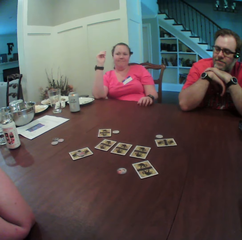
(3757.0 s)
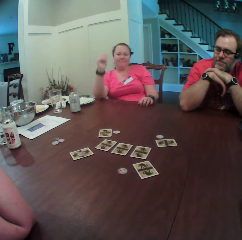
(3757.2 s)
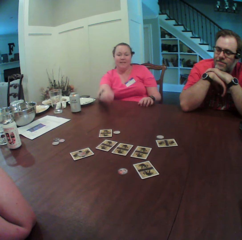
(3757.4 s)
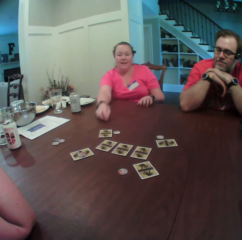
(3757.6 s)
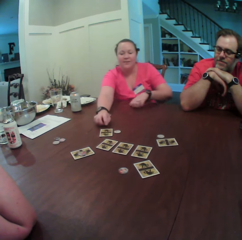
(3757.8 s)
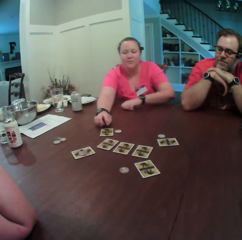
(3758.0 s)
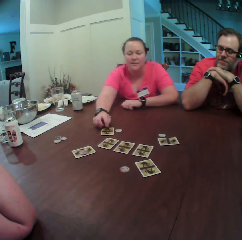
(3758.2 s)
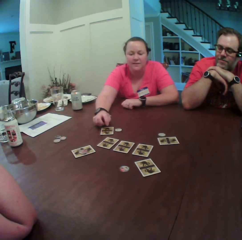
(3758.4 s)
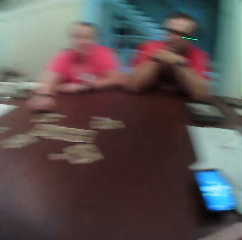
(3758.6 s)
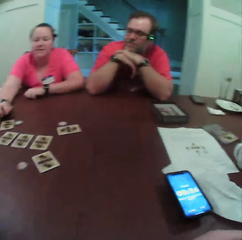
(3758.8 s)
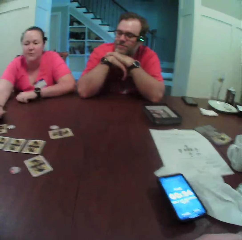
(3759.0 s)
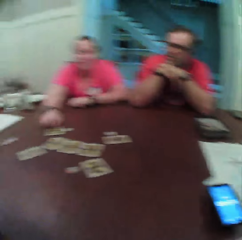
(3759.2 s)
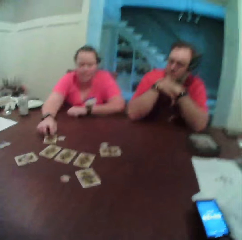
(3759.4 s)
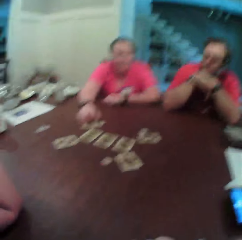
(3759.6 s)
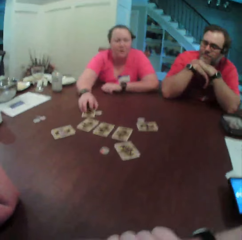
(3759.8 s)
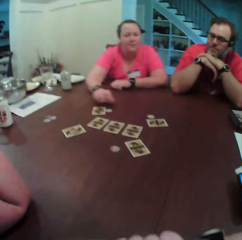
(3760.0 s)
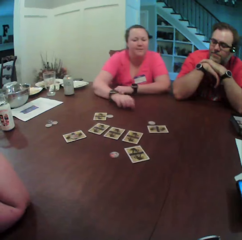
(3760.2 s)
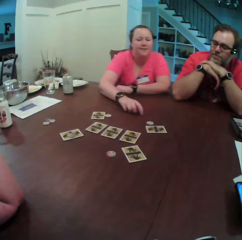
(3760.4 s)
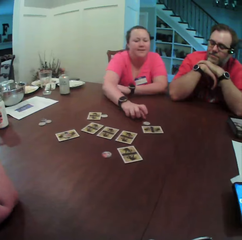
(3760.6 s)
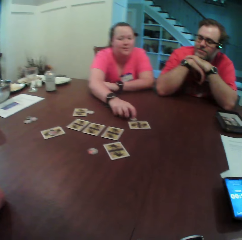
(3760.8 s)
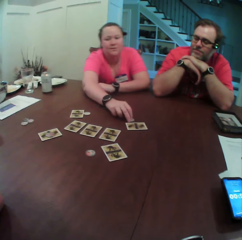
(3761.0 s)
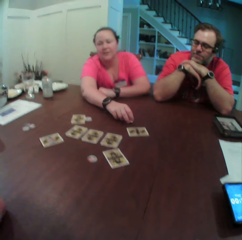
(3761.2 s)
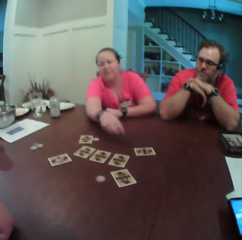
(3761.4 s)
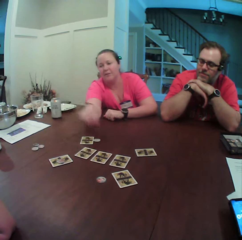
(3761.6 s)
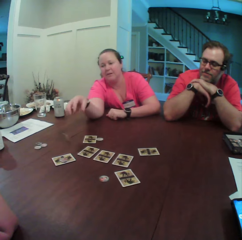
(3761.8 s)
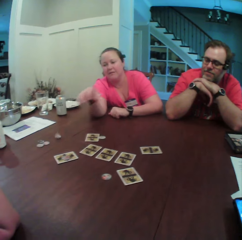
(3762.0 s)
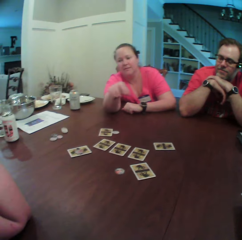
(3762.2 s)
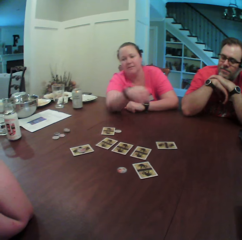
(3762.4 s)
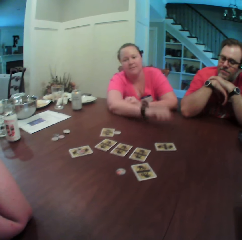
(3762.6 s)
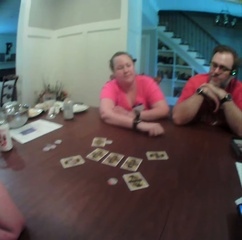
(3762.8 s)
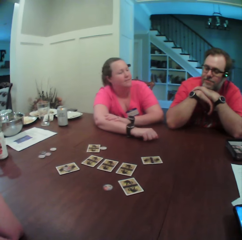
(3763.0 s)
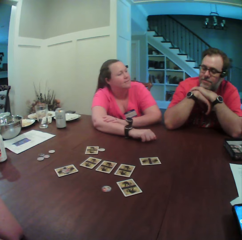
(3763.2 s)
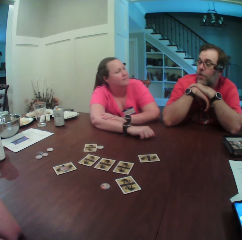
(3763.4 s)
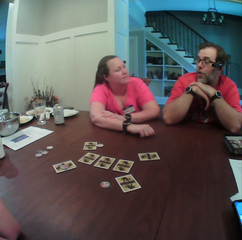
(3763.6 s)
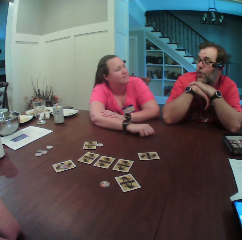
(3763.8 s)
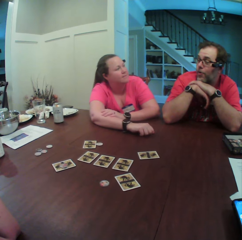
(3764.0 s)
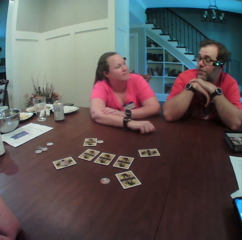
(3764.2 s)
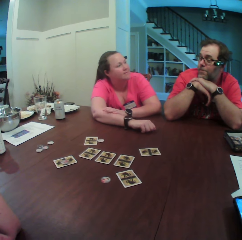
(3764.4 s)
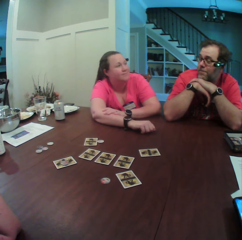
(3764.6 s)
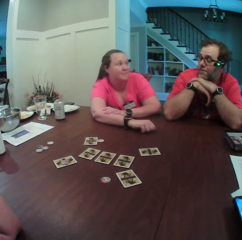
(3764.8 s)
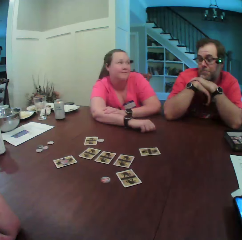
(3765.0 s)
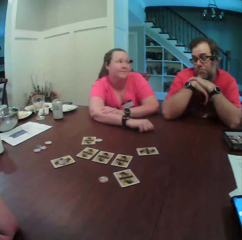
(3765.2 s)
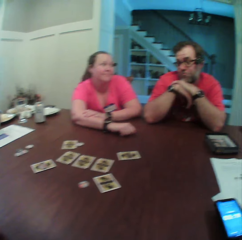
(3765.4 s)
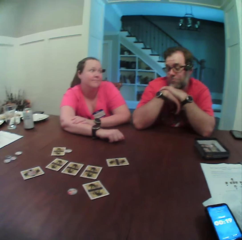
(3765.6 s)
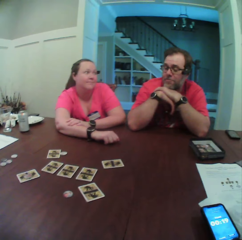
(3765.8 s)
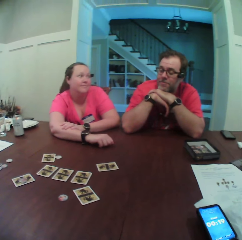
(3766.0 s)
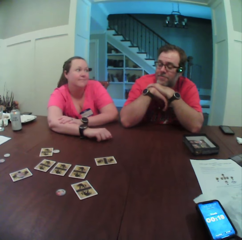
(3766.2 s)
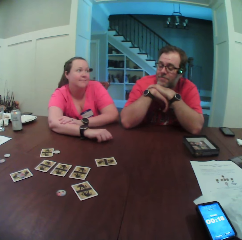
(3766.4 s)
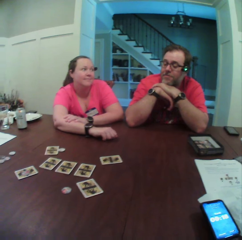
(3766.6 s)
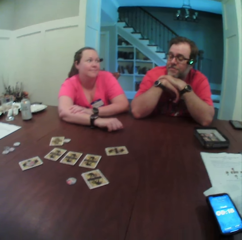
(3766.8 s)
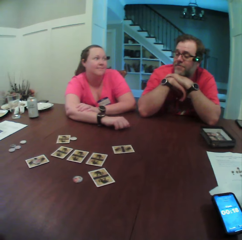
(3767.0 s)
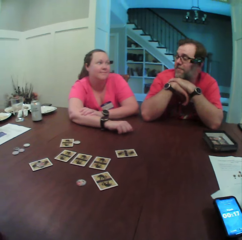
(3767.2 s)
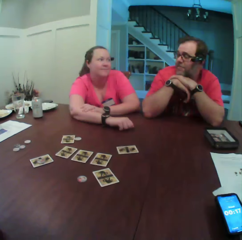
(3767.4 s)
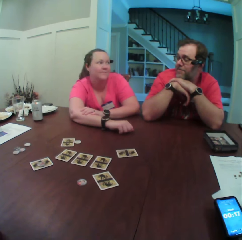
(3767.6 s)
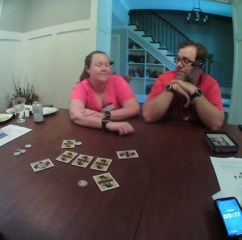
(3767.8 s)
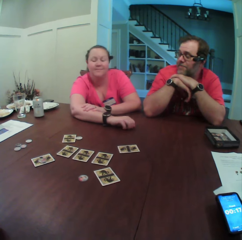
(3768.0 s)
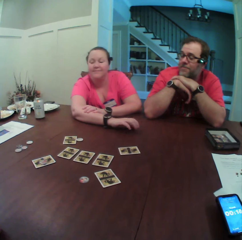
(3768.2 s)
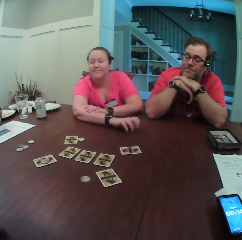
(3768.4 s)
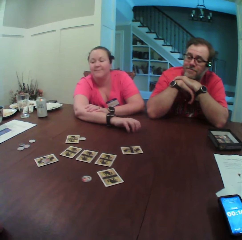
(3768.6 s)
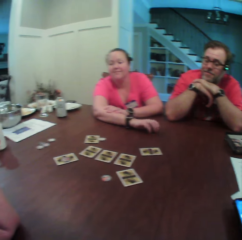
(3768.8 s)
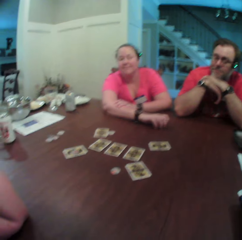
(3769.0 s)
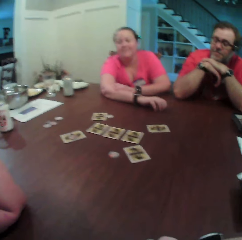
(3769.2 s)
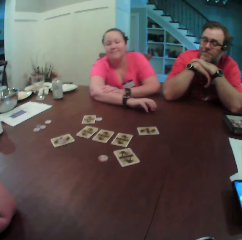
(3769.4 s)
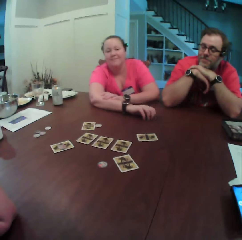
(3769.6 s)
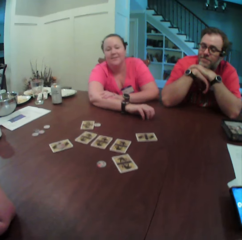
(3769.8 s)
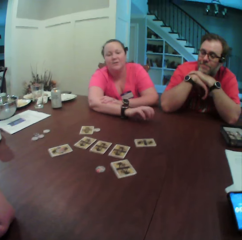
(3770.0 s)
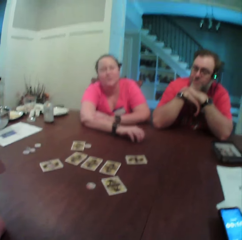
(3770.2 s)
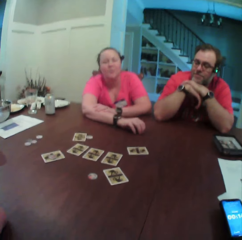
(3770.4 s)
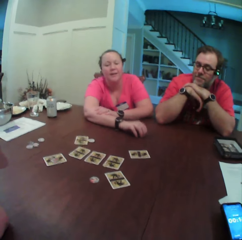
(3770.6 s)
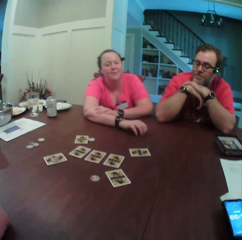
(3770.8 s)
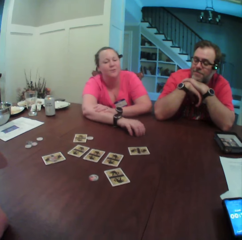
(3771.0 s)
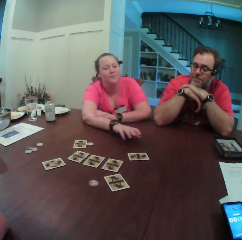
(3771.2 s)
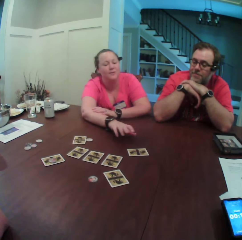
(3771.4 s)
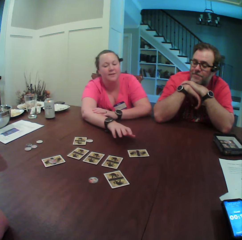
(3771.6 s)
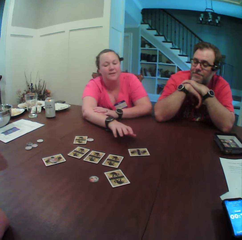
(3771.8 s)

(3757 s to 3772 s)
A woman touches the card on the table with her right hand. The woman takes the chip on the table with her right hand, tosses the coin on the table with her right hand, and places her right hand on the table. The woman taps the table with her right fingers.

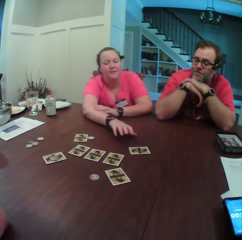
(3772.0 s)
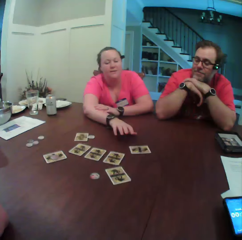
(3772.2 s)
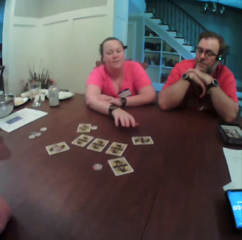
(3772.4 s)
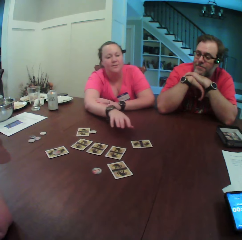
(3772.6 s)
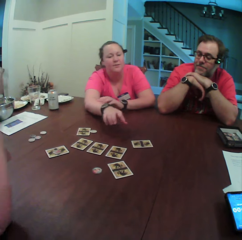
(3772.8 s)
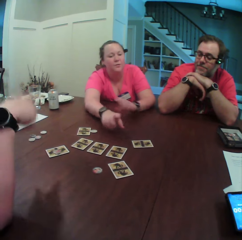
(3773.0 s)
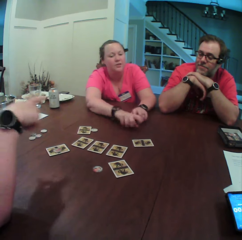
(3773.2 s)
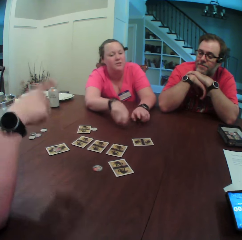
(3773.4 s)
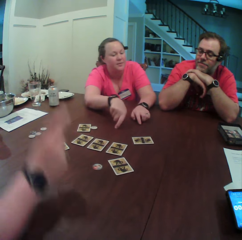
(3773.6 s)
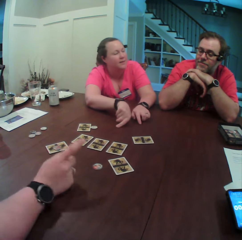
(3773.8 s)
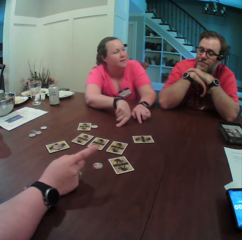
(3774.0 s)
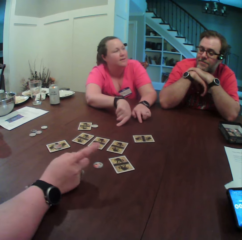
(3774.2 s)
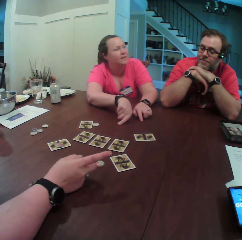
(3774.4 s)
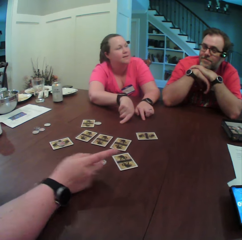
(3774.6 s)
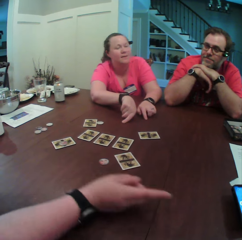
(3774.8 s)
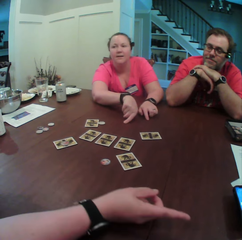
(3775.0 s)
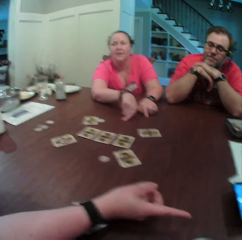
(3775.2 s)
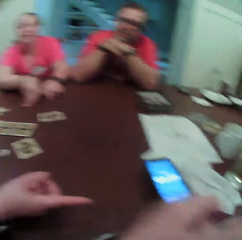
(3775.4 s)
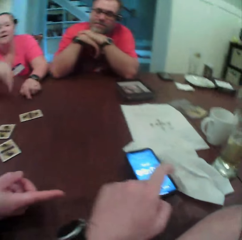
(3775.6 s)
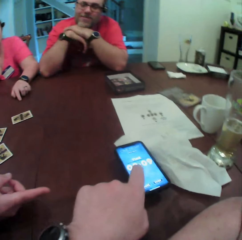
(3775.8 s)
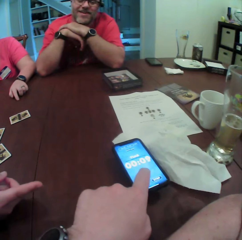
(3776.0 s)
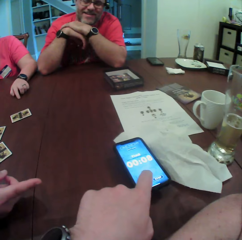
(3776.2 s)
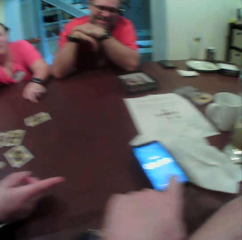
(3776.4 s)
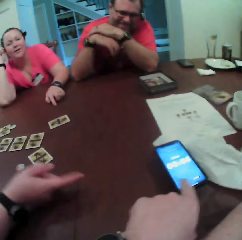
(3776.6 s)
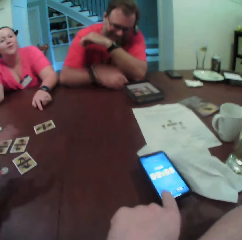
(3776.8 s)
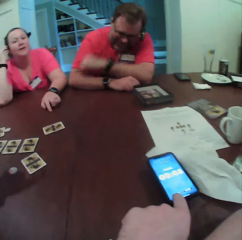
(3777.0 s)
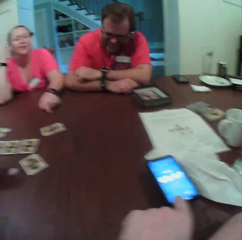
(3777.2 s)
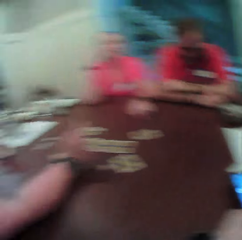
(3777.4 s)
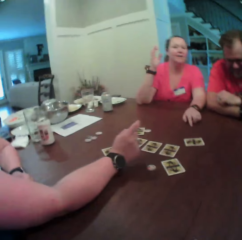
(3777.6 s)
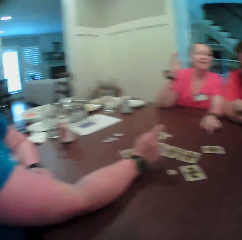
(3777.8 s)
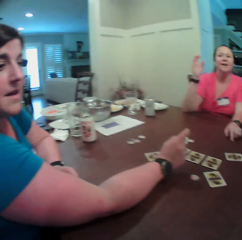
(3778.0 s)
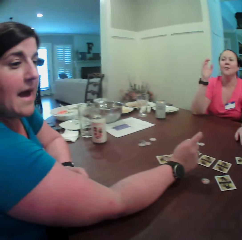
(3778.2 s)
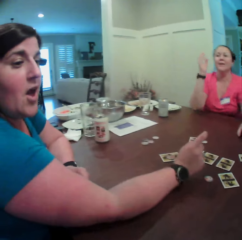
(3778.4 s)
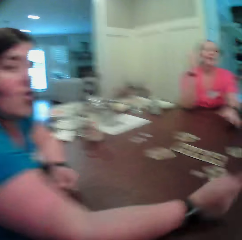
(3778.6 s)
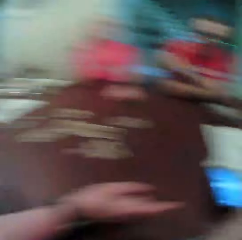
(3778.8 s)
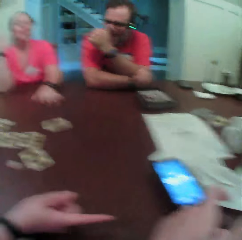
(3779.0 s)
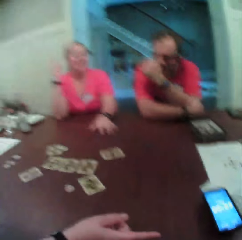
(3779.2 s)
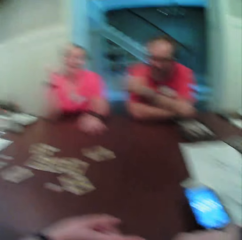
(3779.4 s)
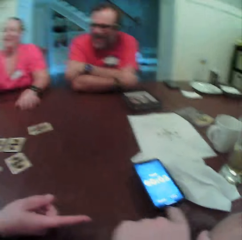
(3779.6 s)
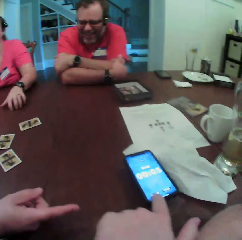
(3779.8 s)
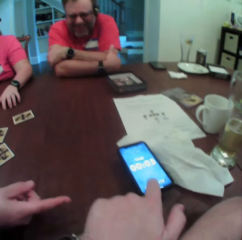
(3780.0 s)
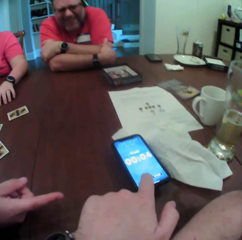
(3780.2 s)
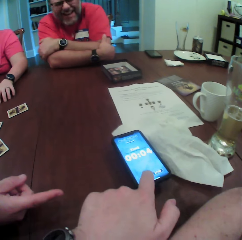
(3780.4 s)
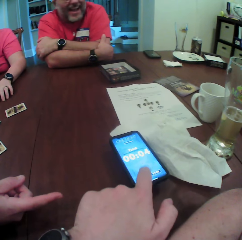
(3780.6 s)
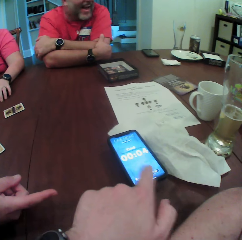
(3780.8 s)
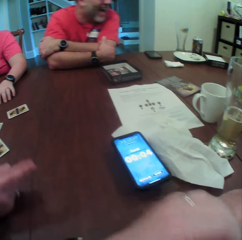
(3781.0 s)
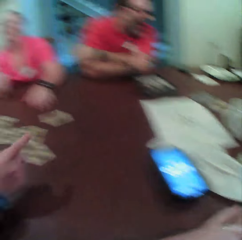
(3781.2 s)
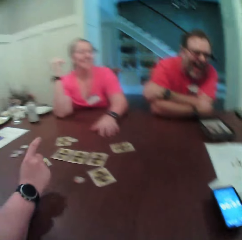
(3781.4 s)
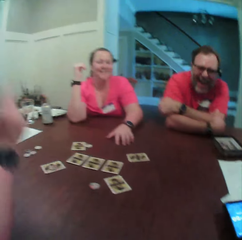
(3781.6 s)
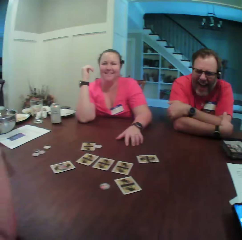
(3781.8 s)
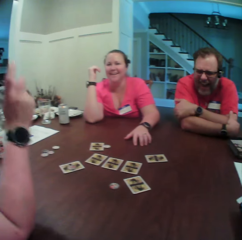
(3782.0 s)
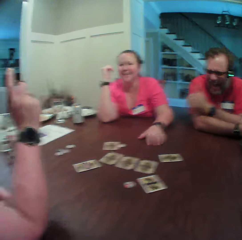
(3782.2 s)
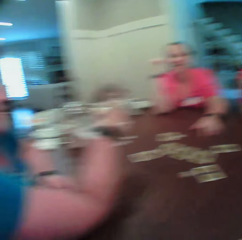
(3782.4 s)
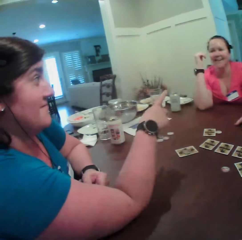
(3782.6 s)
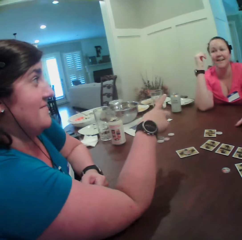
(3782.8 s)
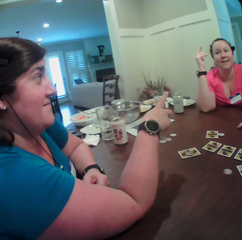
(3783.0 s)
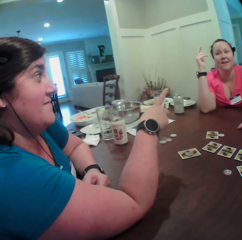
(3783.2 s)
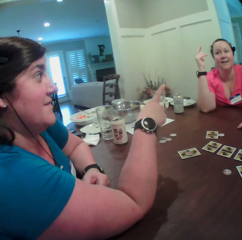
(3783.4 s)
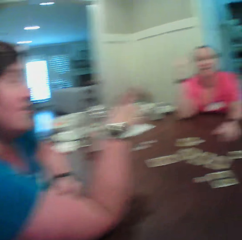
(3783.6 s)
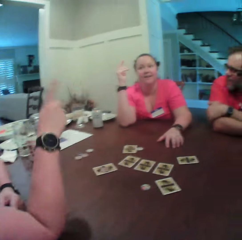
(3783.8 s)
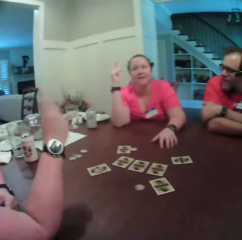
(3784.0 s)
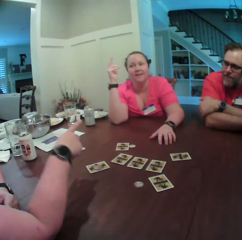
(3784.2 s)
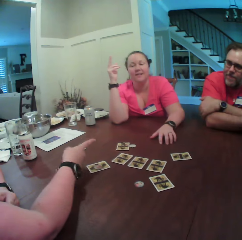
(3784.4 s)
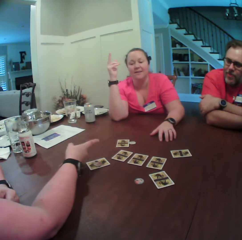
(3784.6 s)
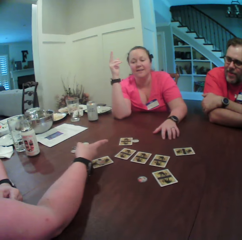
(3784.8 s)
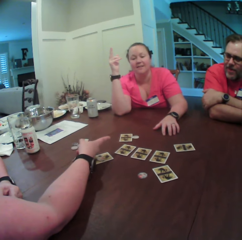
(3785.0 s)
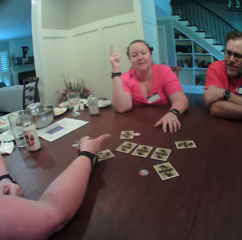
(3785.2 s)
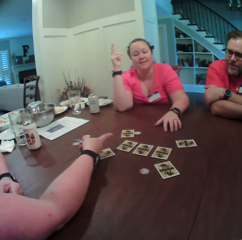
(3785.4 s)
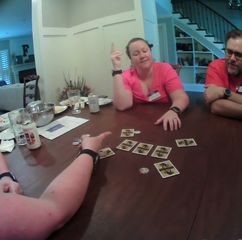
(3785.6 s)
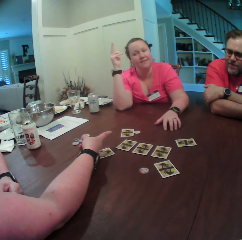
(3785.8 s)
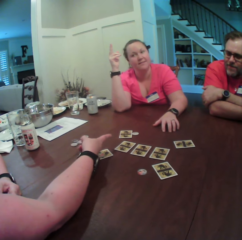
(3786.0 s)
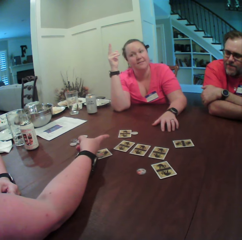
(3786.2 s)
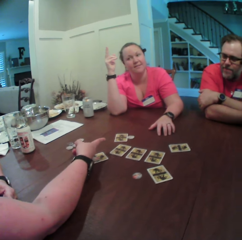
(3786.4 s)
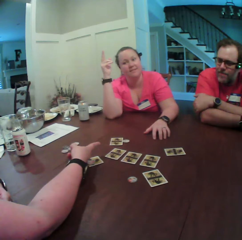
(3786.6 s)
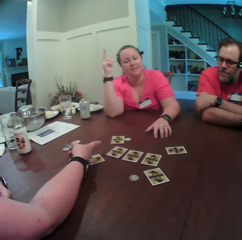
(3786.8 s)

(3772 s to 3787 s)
A woman points at another woman with her right hand. The other woman points at the table with both hands. The first woman points at a man with her right hand. The first woman points at the camera wearer with her right hand. The camera wearer points at the phone with his left hand. The man places both hands on the table. A person interacts with the camera wearer. The first woman points at the camera wearer with her right hand. The camera wearer points at the phone with his left hand. The first woman points at the other woman with her right hand. The first woman points at the card on the table with her right hand.
